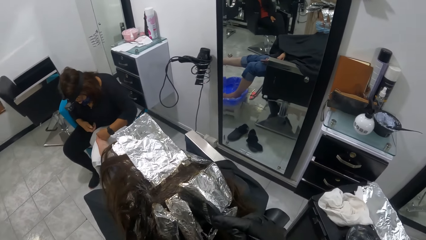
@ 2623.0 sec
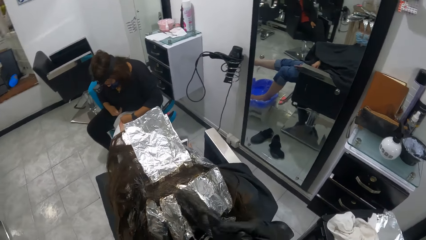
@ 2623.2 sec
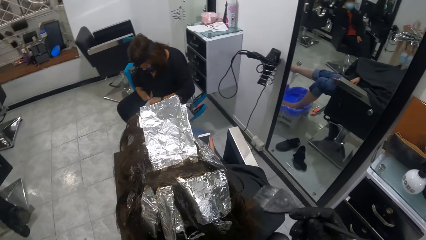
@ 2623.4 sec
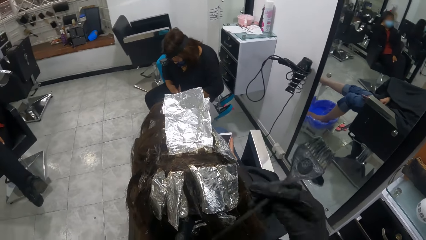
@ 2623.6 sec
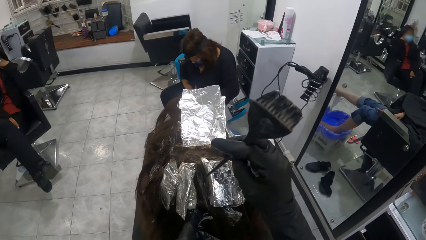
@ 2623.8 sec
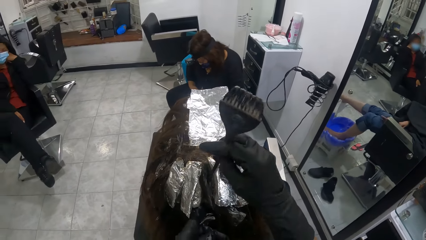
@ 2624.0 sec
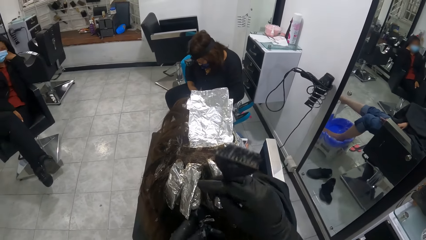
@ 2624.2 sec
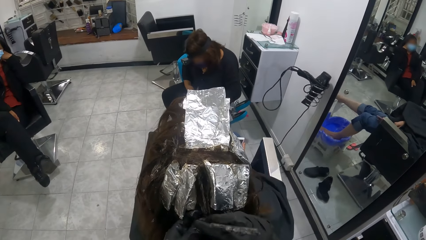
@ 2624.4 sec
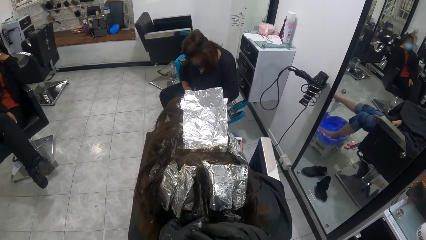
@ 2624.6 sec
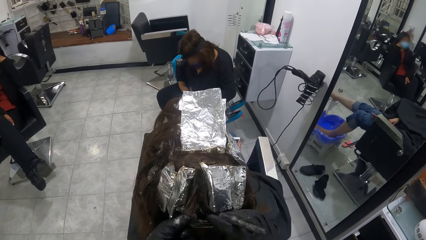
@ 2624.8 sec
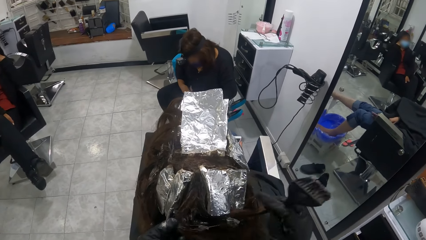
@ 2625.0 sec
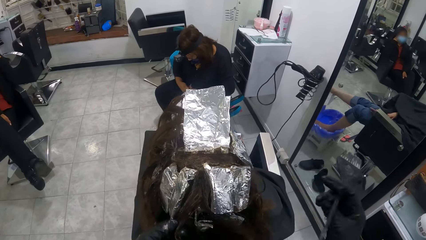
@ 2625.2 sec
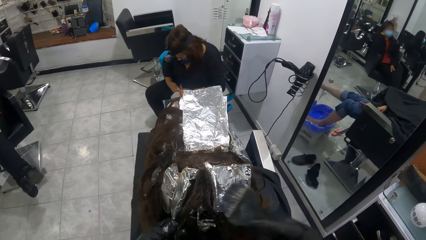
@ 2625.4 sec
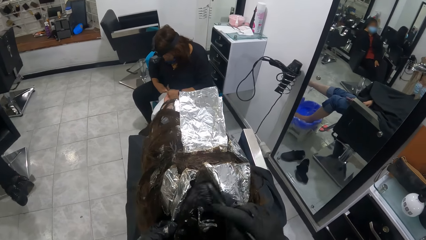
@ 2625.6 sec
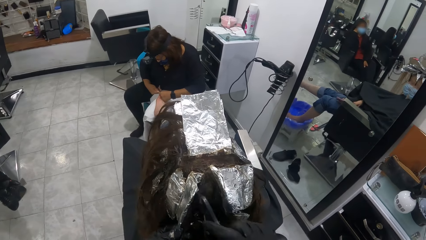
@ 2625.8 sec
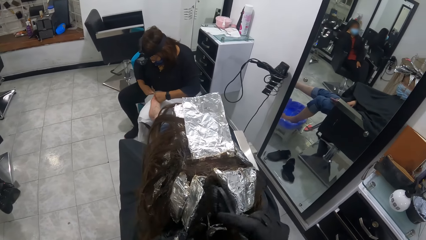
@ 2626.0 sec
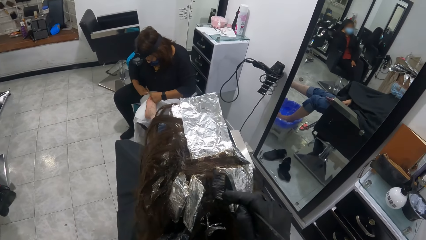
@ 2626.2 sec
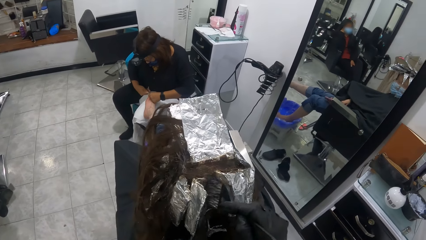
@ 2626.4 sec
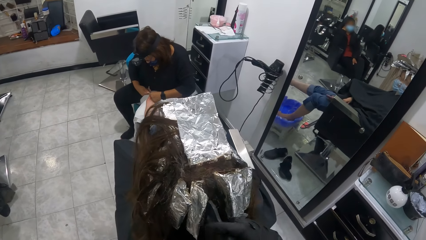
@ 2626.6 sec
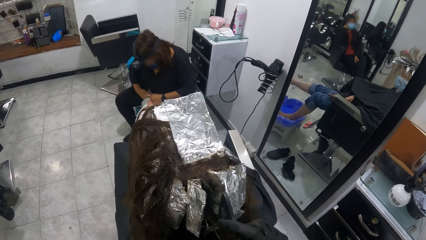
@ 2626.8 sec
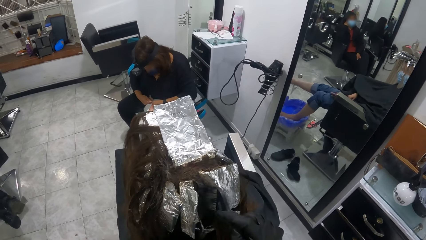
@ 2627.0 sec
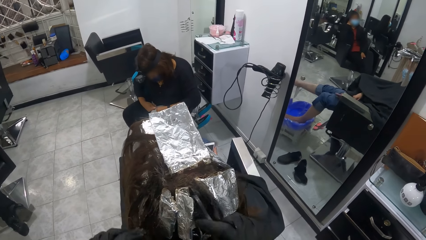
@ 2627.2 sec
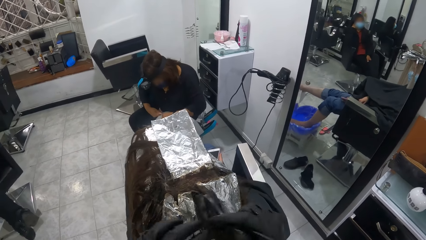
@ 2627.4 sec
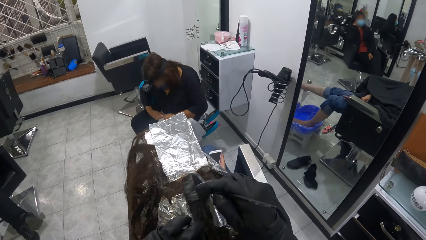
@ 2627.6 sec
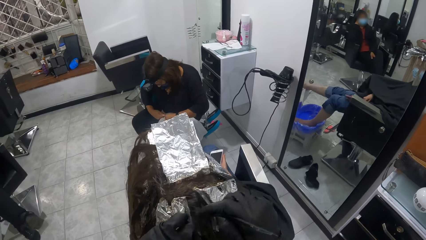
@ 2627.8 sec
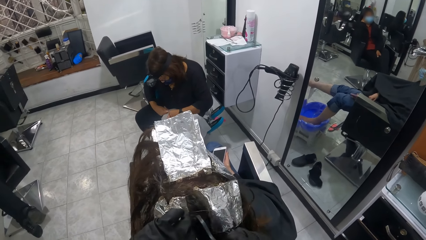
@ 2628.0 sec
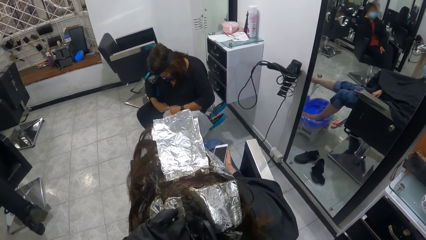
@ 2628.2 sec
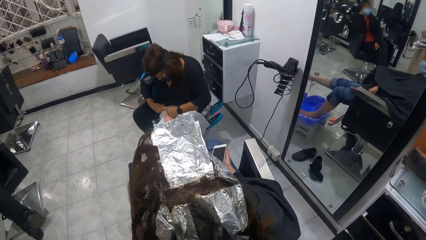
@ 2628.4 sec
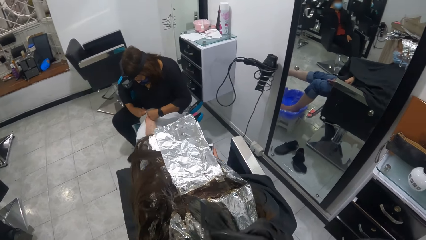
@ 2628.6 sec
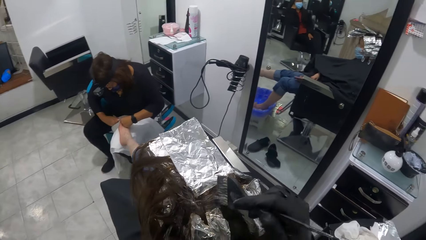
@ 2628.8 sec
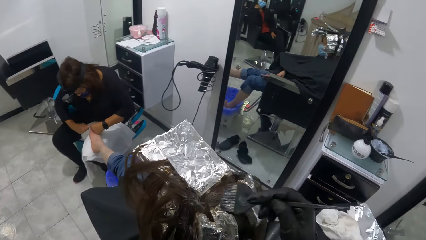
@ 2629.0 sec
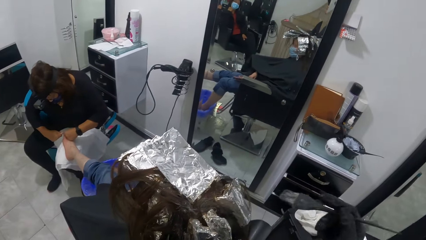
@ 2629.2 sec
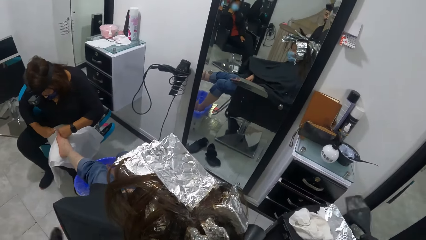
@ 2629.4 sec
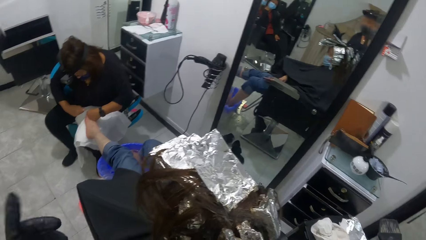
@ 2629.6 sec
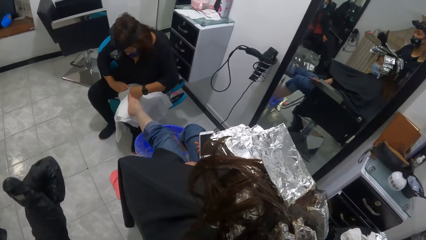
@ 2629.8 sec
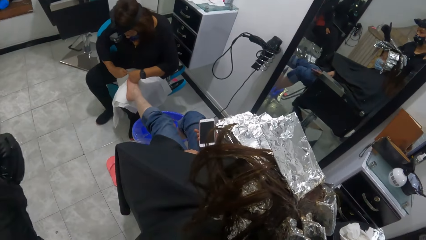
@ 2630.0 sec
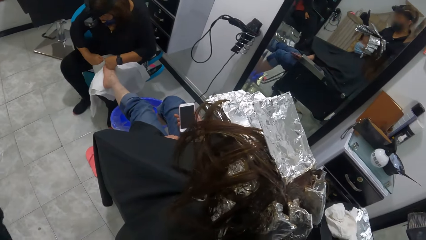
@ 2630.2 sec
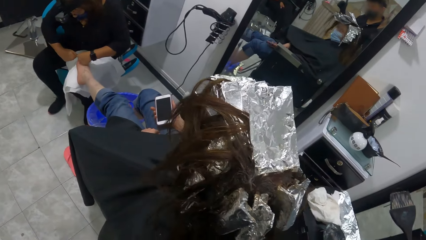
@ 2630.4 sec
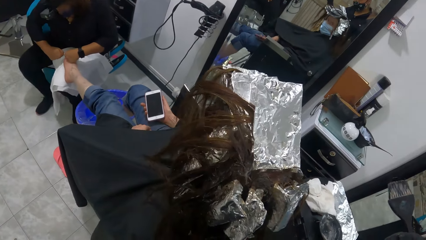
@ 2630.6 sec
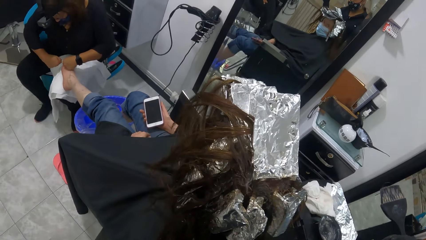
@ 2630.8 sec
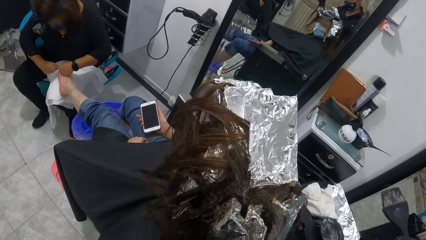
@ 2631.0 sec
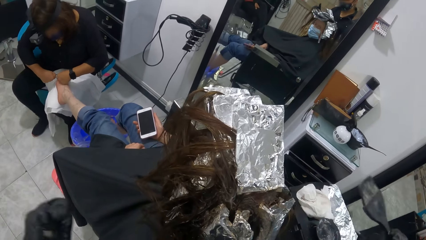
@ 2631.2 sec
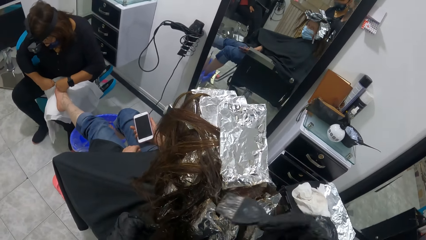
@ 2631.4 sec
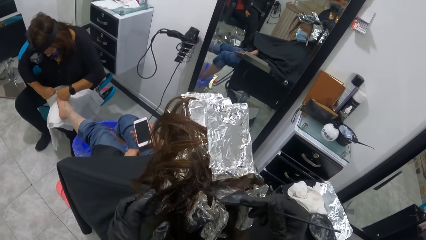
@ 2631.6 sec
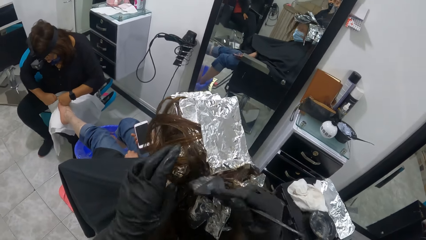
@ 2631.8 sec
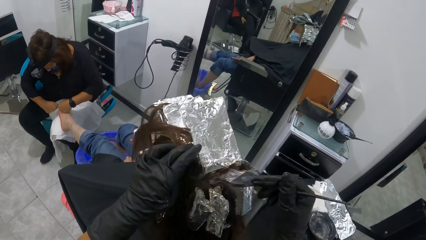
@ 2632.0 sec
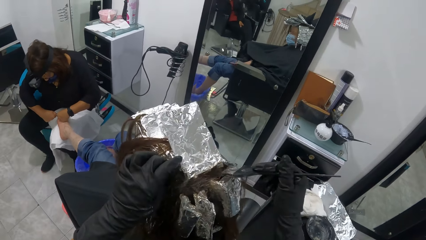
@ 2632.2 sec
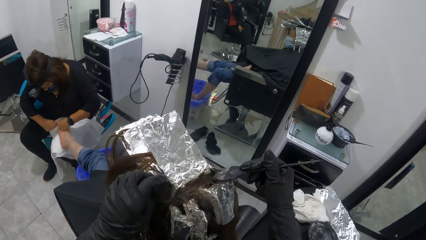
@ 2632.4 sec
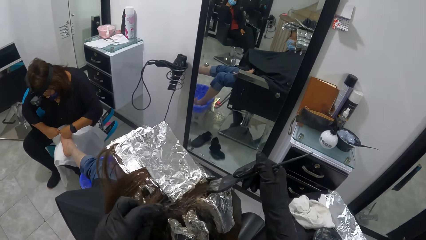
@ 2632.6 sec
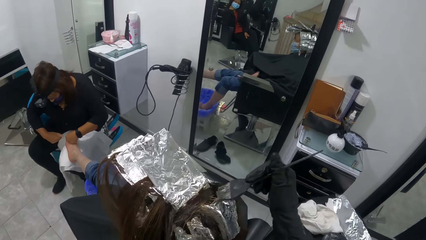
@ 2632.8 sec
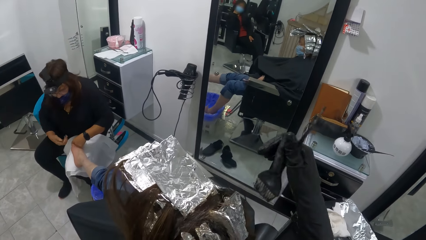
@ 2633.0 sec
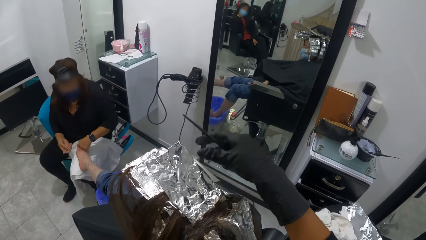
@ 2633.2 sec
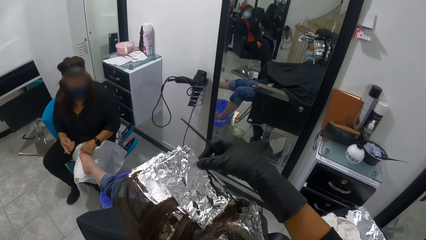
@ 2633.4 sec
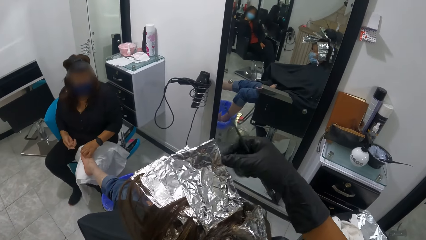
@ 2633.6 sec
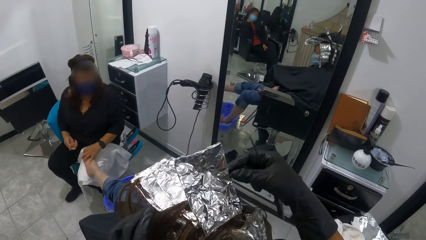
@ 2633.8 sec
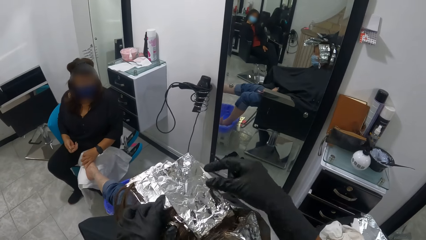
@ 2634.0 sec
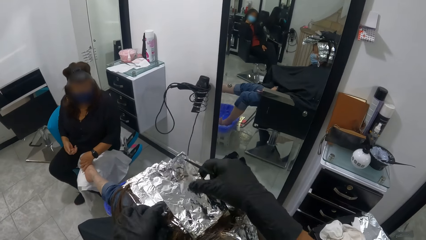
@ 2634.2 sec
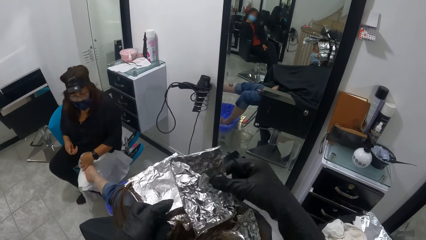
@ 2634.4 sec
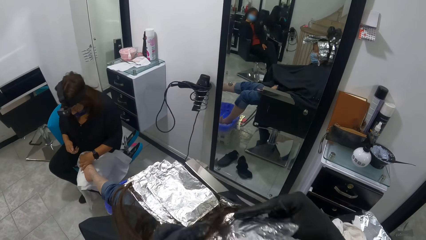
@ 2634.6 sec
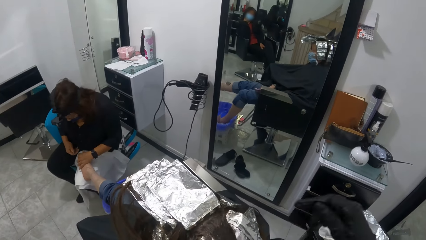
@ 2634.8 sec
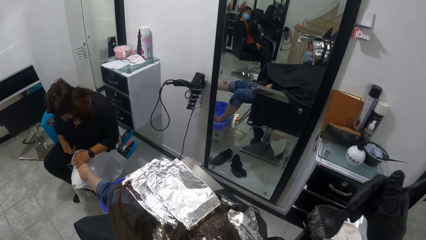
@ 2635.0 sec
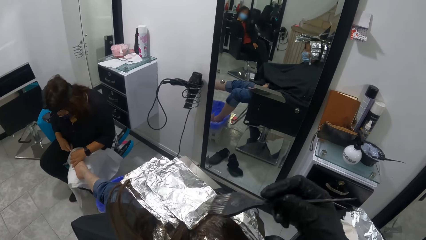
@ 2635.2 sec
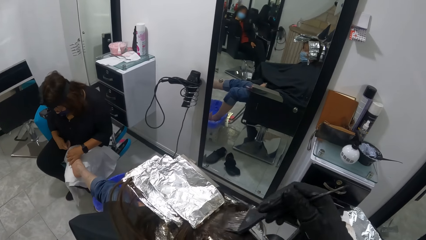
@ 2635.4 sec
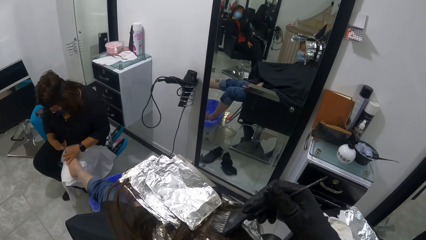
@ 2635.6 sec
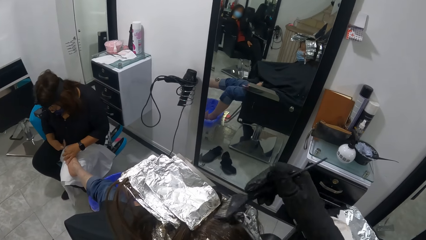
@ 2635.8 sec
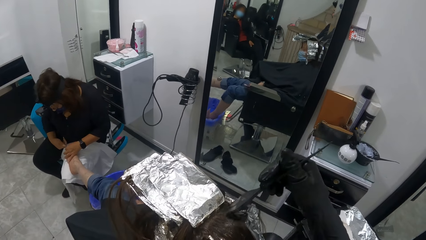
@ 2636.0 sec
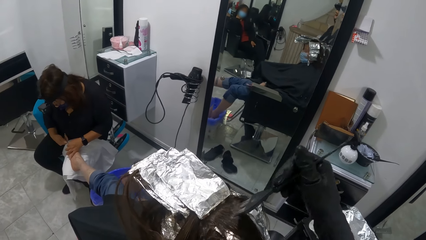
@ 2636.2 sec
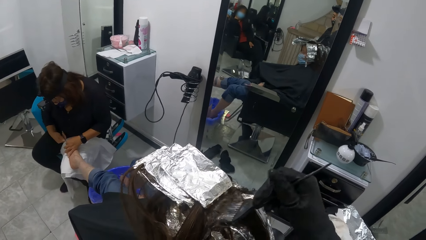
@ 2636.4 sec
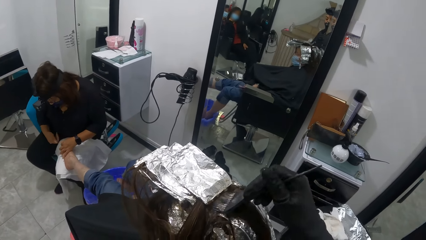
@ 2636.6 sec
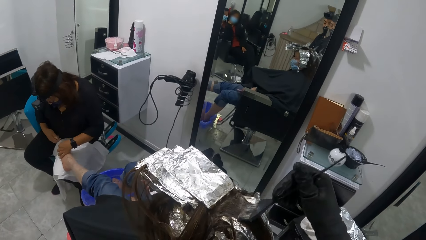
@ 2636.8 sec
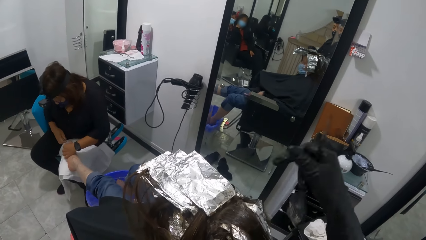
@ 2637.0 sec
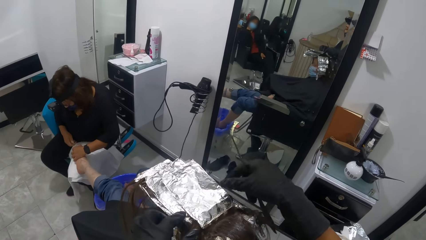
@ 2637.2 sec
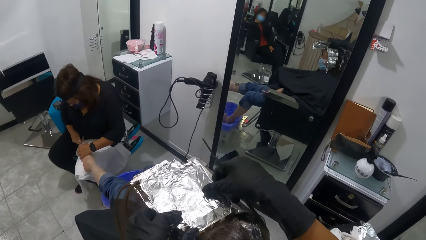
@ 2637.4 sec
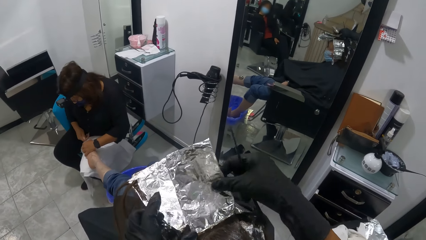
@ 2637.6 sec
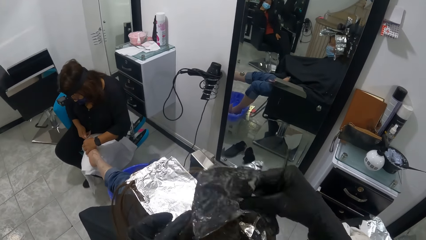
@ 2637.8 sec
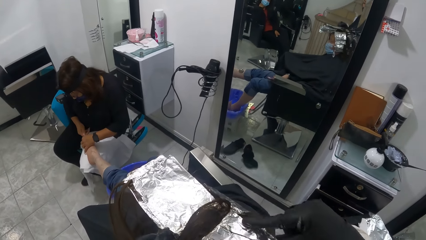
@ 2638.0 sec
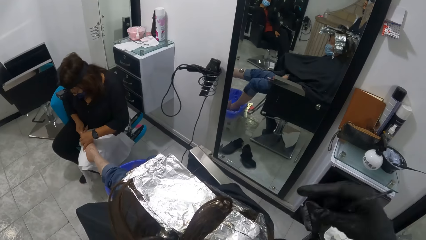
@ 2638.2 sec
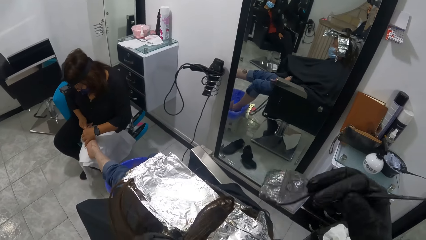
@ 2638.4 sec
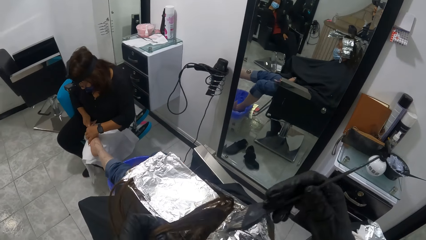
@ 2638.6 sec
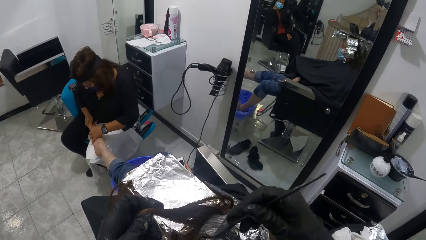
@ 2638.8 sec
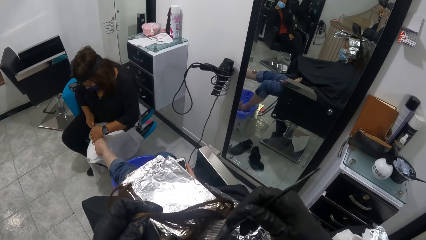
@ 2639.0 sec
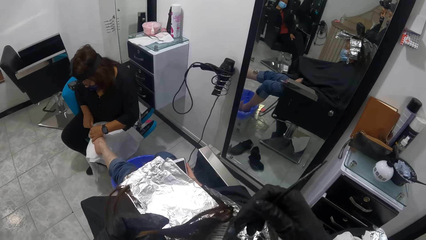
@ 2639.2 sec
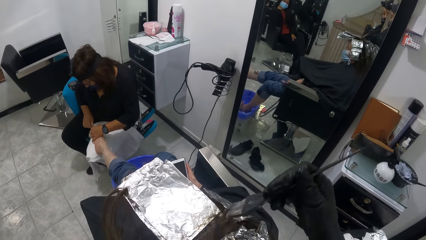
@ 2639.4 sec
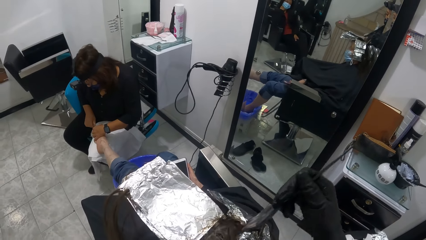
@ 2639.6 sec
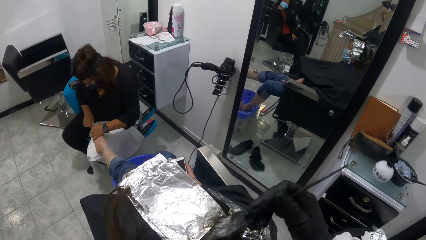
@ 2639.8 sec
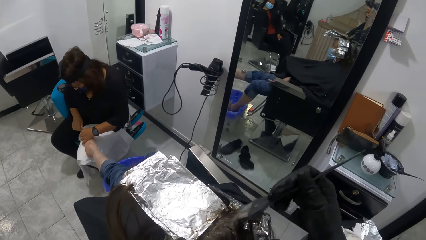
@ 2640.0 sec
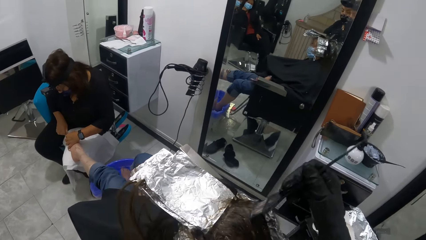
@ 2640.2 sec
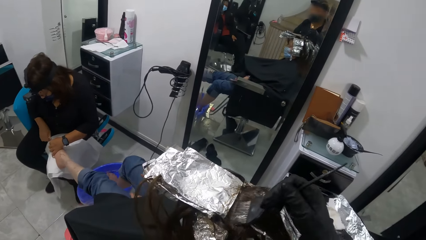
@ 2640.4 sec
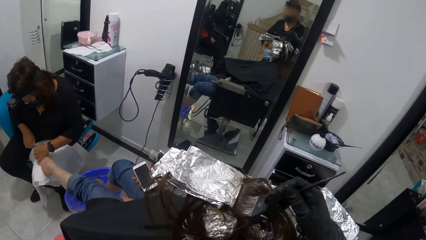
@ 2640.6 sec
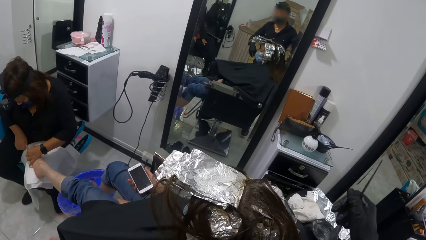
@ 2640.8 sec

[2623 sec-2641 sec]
The camera wearer divides the woman's hair with the brush. She adjusts the woman's hair with the brush in her right hand. She applies relaxer on the woman's hair with the brush in her right gloved hand. She pulls the brush off the woman's hair. She applies relaxer on the woman's hair with the brush in her right gloved hand. She drops the foil paper attached to the woman's hair with her left gloved hand. She picks the foil paper, flips the foil paper, and applies relaxer on the woman's hair with the brush in her right gloved hand. She picks the foil paper. She drops the foil paper attached to the woman's hair with her left gloved hand. She flips the foil paper. She applies relaxer on the woman's hair with the brush in her right gloved hand. She holds the woman's hair.
